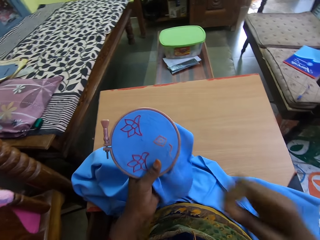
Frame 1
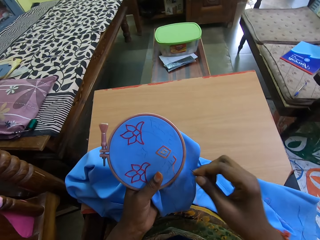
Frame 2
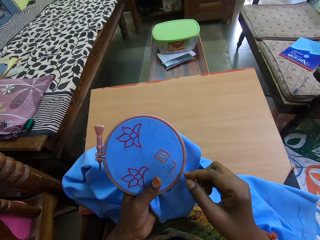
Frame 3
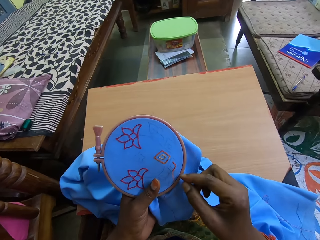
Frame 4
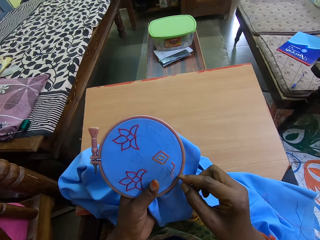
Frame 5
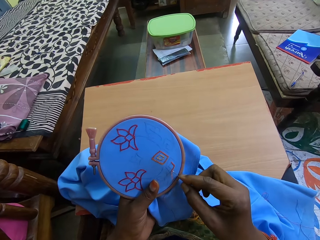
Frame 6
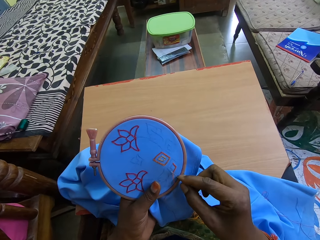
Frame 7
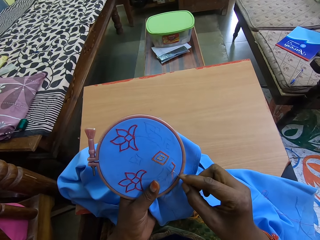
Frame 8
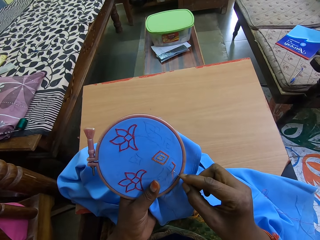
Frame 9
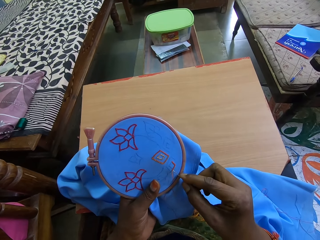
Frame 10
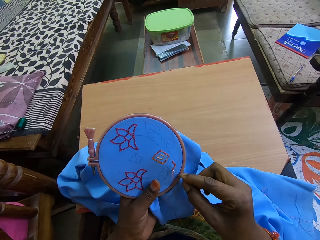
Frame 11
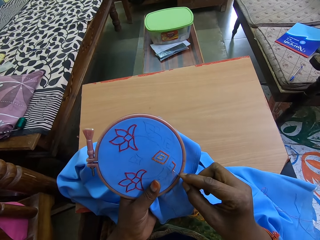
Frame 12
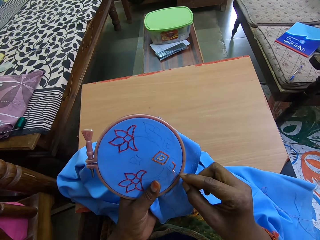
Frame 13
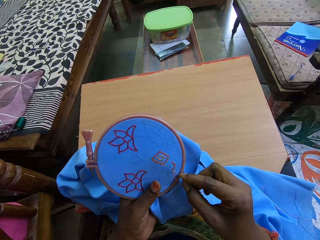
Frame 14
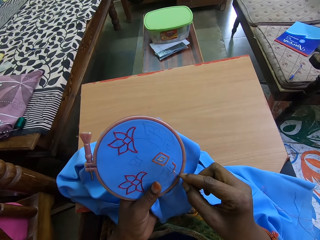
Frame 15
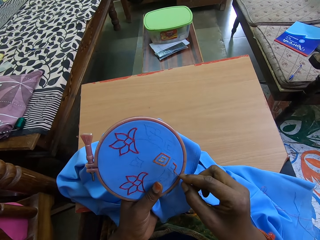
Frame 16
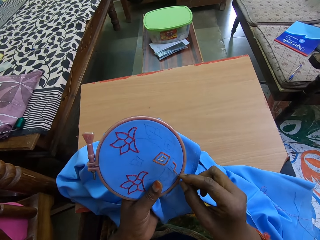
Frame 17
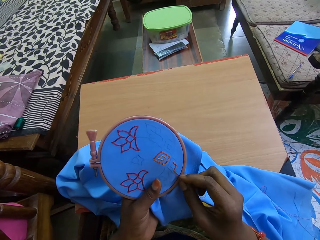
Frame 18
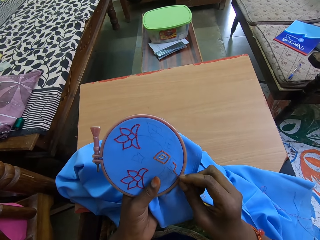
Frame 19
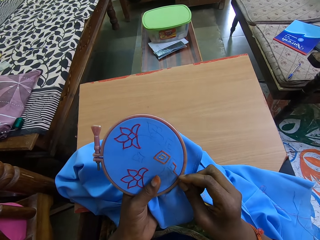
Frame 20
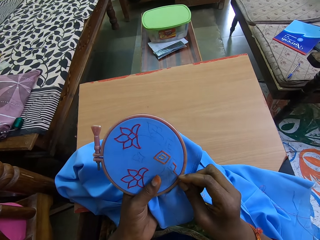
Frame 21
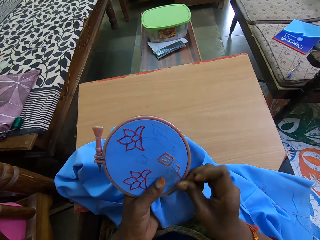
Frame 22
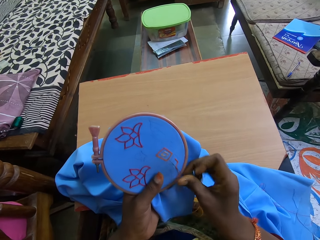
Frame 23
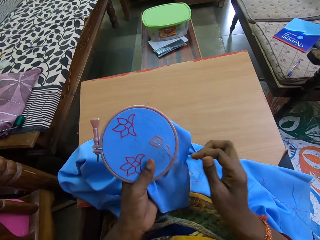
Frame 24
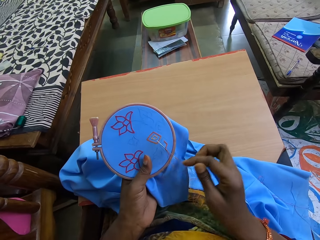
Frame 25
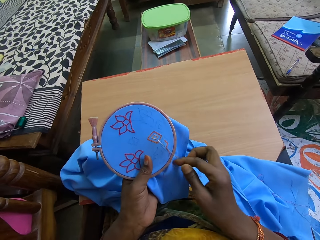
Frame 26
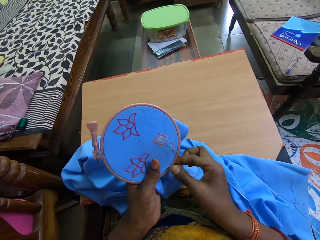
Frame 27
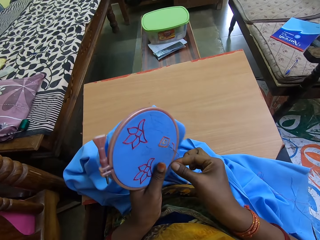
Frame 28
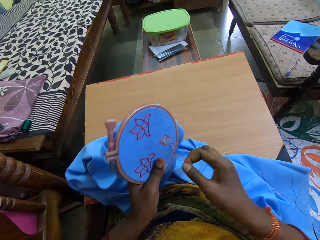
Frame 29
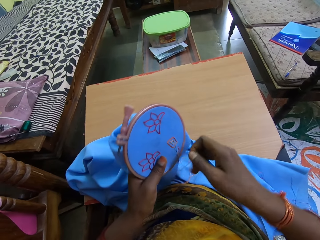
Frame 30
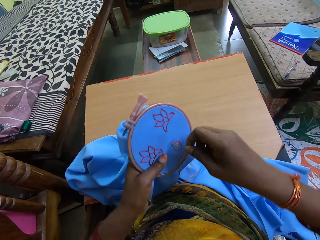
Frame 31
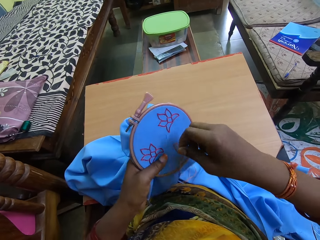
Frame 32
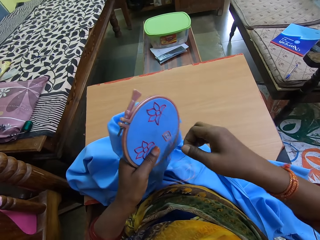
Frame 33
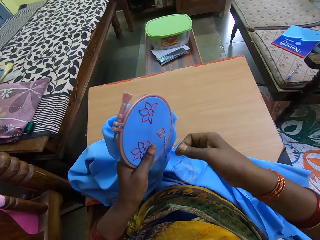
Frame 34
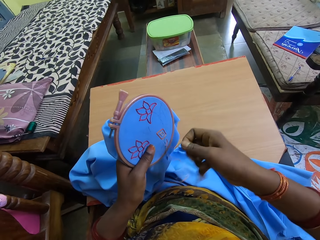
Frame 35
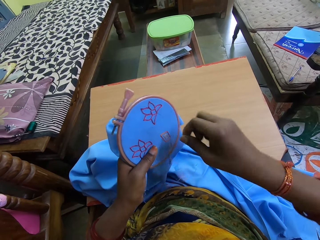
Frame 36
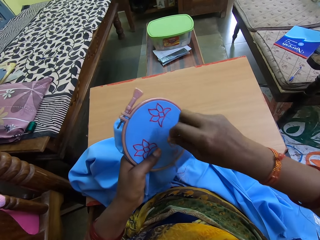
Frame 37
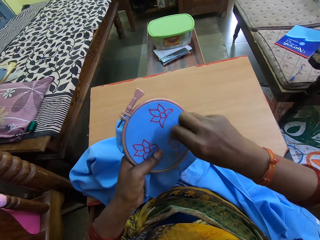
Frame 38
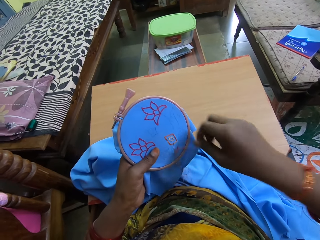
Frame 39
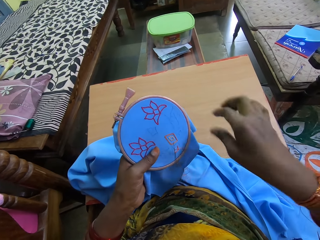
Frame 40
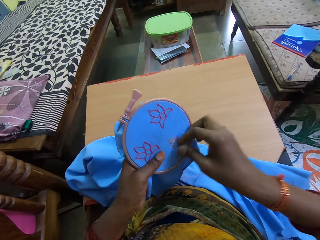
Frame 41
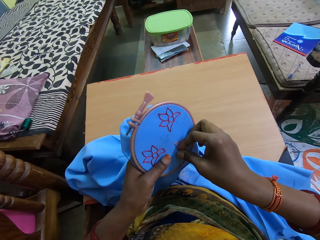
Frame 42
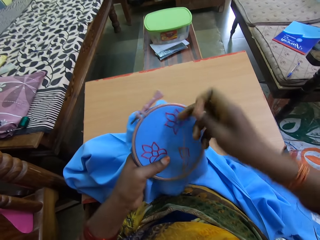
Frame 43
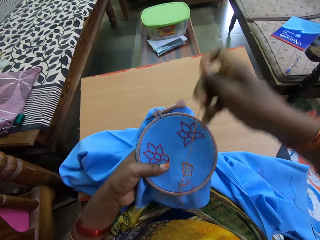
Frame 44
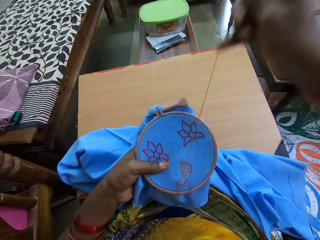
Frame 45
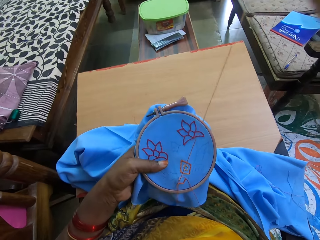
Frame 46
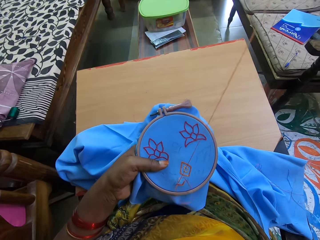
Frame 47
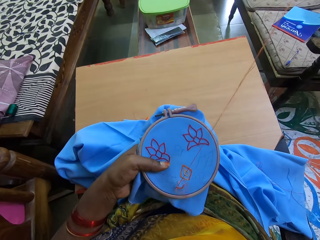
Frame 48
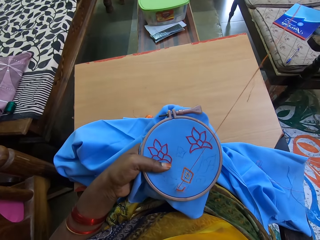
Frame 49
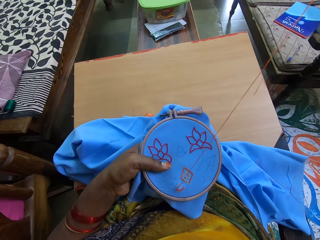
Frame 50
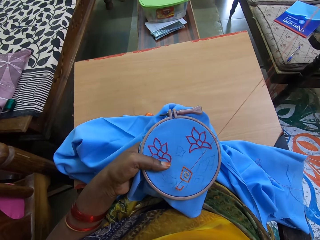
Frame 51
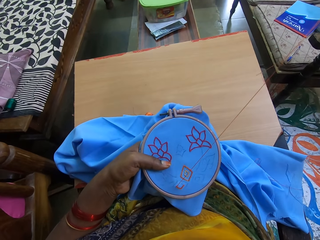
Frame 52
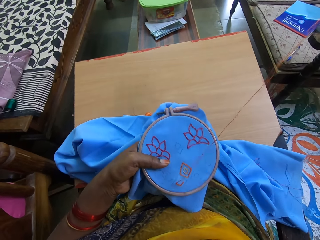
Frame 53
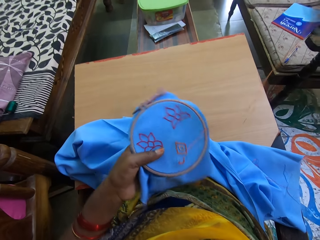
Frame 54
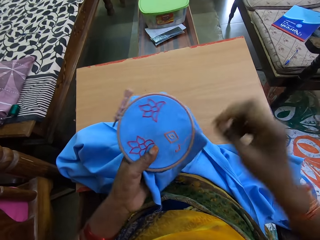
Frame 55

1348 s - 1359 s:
The camera wearer puts the needle in her right hand in the cloth in her left hand. She rolls the thread on the cloth around the needle in the cloth with her right hand. She drags the needle out of the cloth with her right hand.

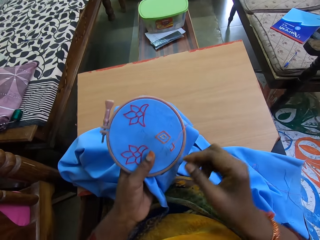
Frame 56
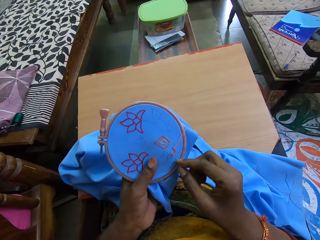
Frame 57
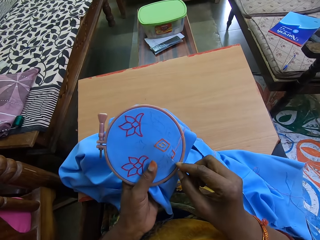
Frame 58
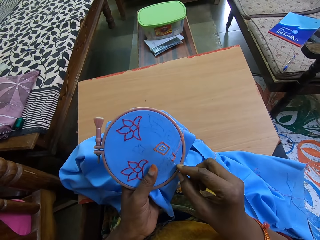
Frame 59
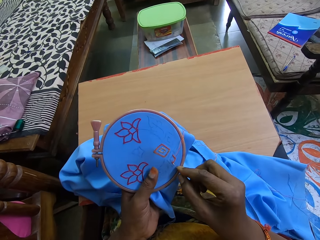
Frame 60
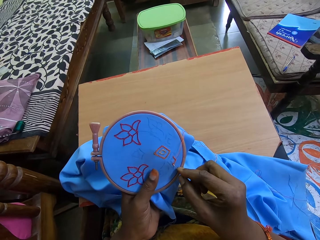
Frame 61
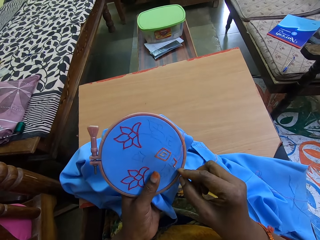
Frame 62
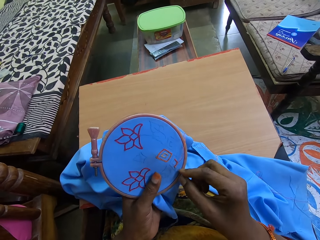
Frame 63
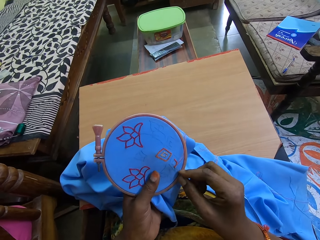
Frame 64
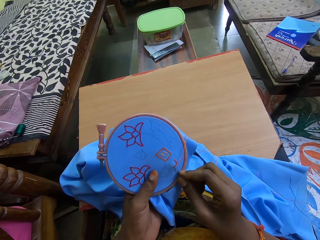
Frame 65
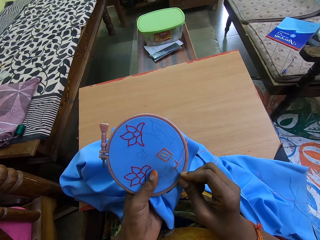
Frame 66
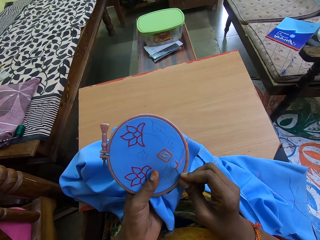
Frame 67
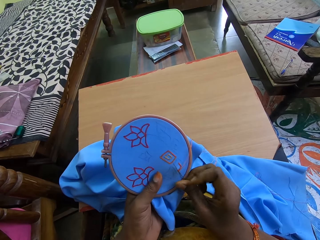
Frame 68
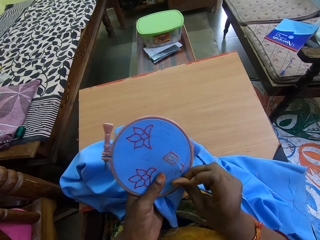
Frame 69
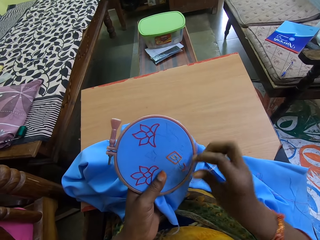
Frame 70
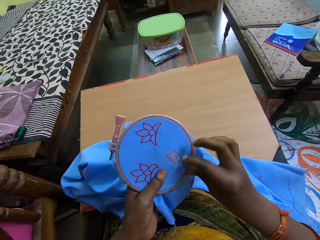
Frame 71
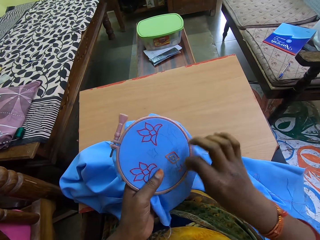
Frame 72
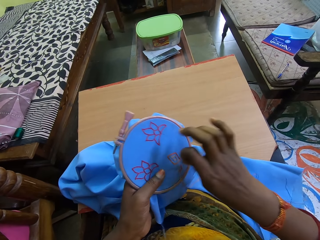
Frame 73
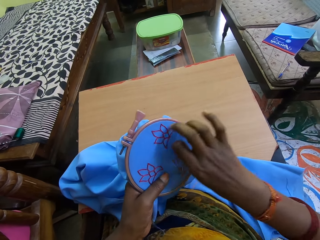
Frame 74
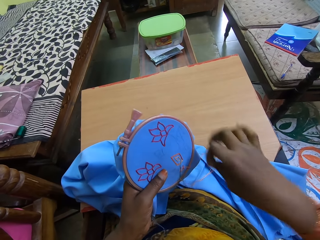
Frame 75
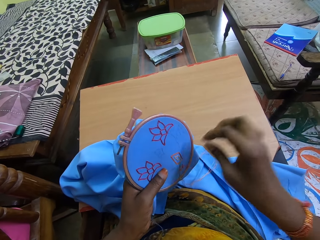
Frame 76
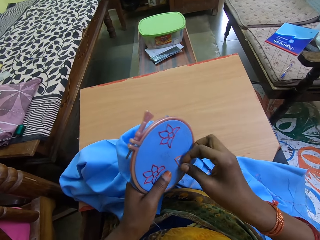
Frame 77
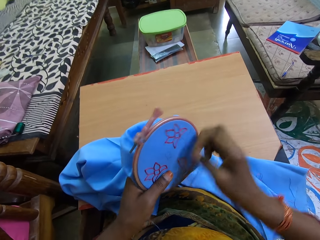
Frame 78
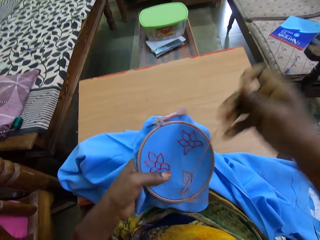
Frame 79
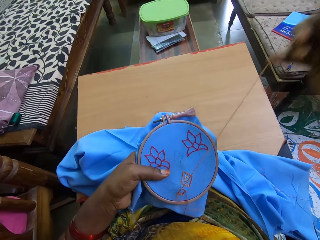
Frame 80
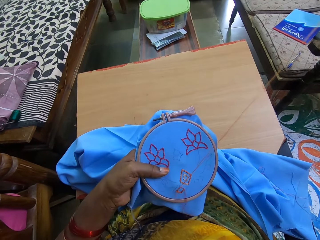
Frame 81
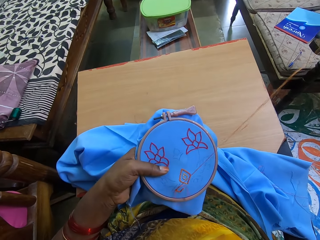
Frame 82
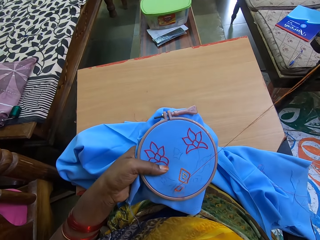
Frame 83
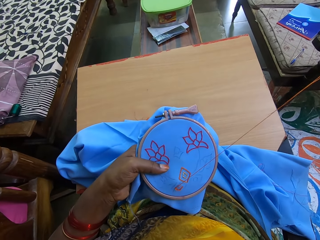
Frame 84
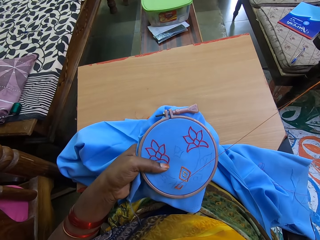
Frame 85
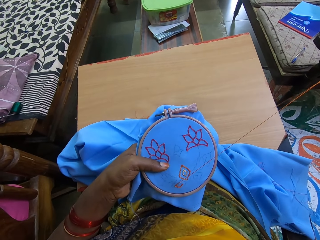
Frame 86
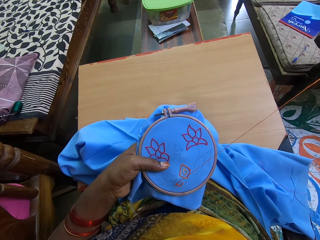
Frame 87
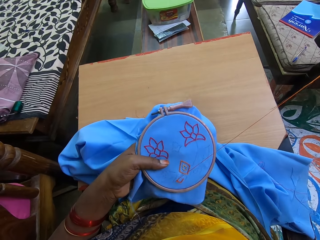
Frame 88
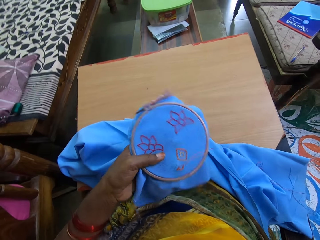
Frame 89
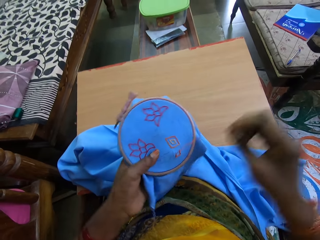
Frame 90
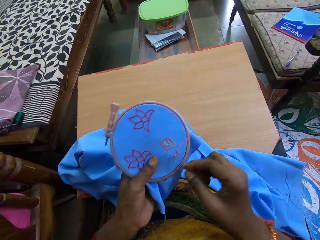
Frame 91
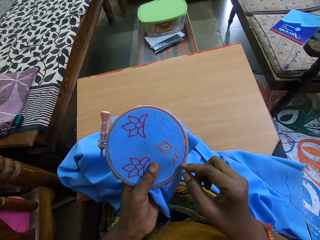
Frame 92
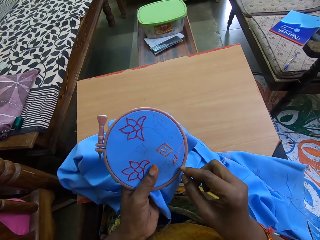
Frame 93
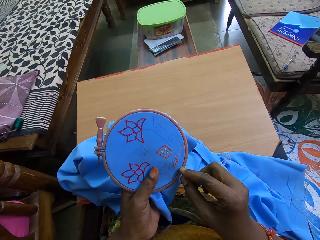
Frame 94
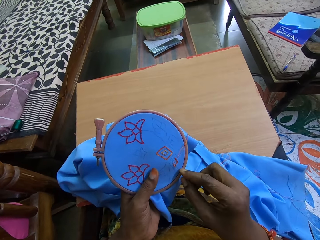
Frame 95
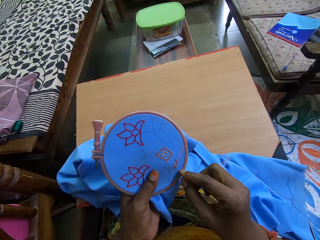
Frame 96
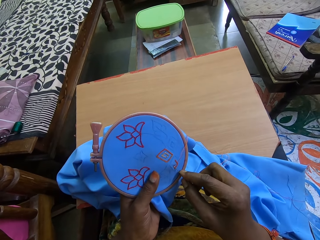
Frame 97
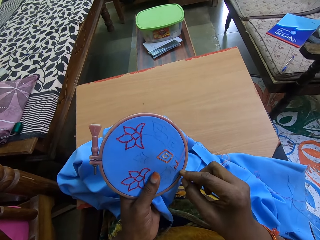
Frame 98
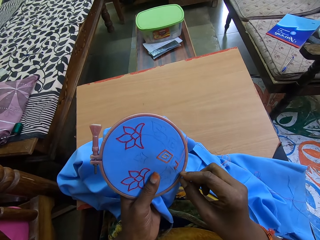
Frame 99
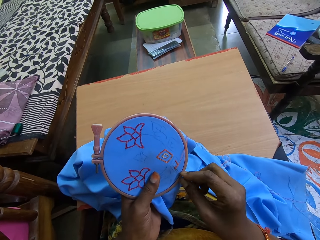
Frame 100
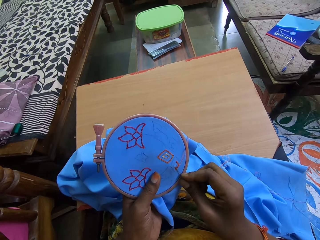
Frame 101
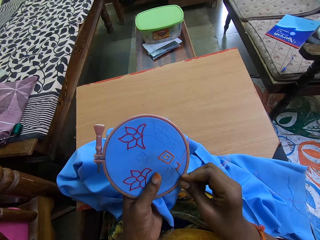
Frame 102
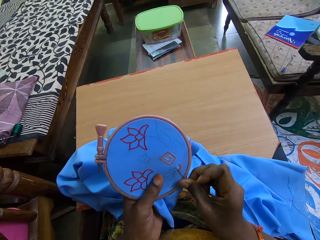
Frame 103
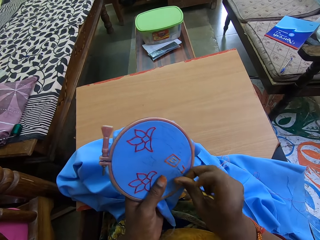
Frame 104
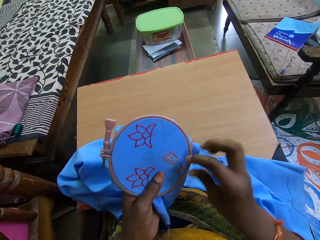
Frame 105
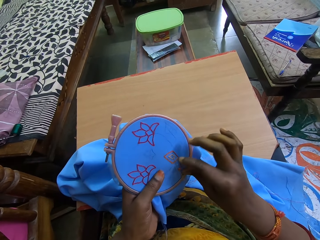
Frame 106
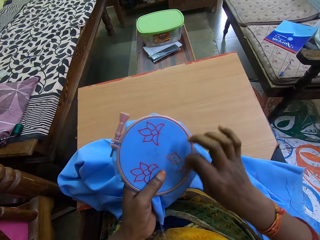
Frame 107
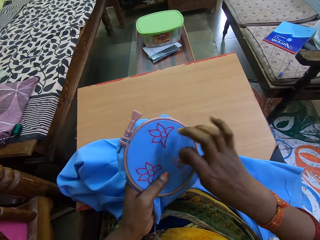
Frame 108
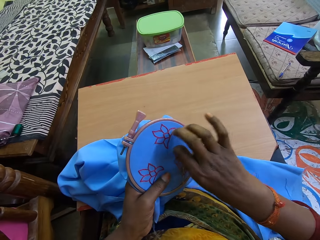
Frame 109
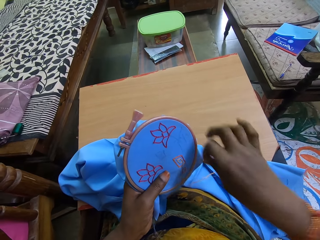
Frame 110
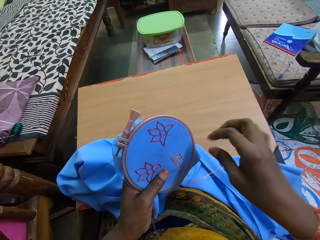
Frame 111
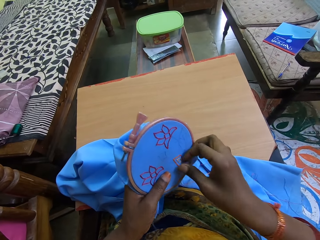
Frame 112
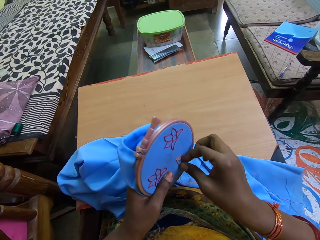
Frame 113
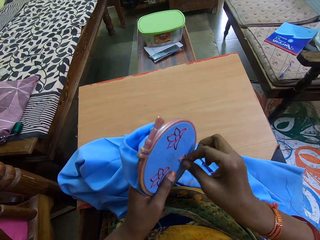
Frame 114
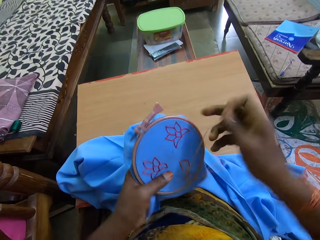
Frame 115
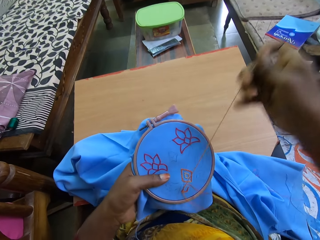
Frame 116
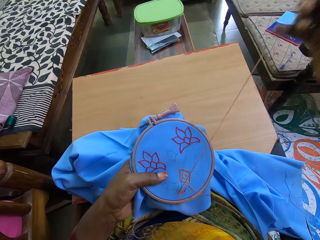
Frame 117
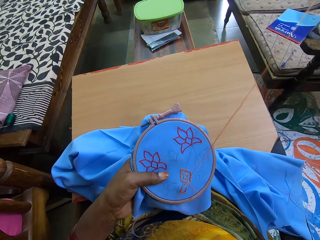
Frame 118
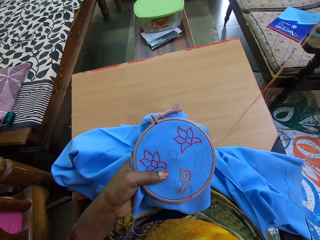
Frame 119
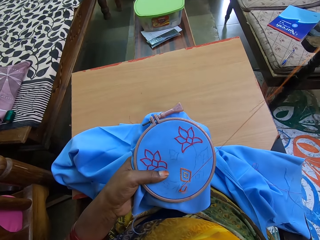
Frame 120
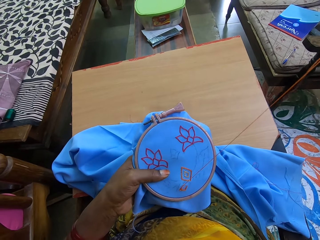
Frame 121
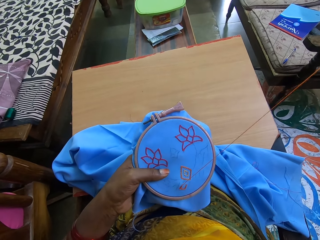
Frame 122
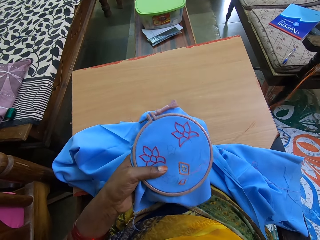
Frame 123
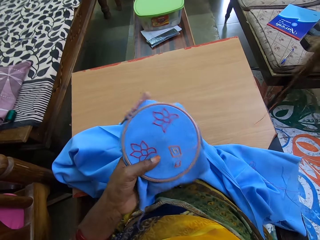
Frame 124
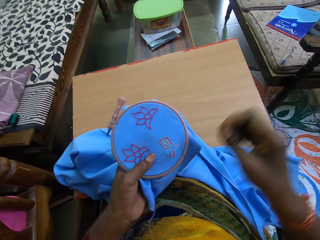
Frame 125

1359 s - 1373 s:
The camera wearer puts the needle in her right hand in the cloth in her left hand. She rolls the thread on the cloth around the needle in the cloth with her right hand. She drags the needle out of the cloth with her right hand. She sews the cloth with the needle, twists the thread on the needle and pulls the thread.
